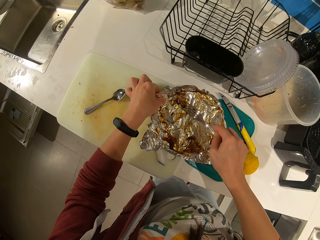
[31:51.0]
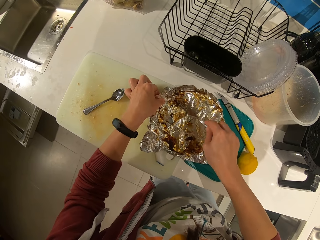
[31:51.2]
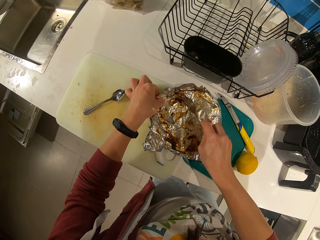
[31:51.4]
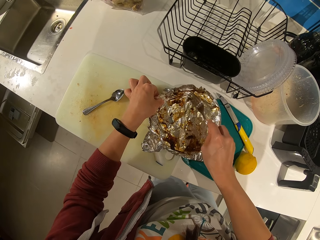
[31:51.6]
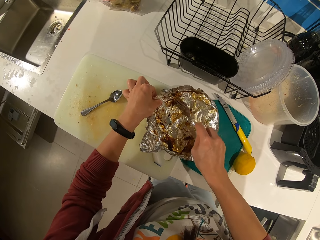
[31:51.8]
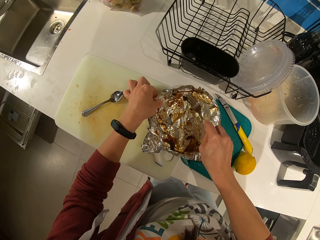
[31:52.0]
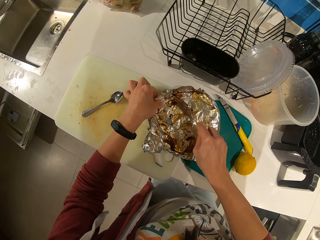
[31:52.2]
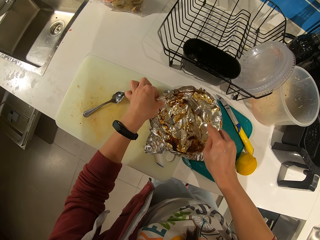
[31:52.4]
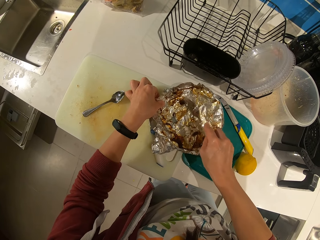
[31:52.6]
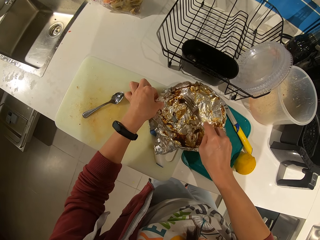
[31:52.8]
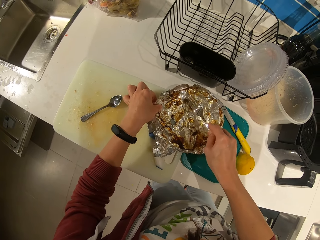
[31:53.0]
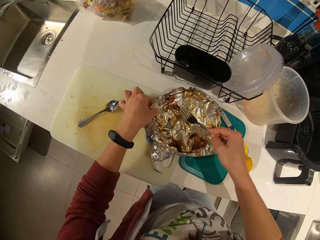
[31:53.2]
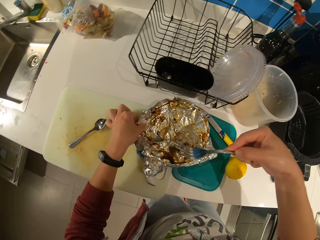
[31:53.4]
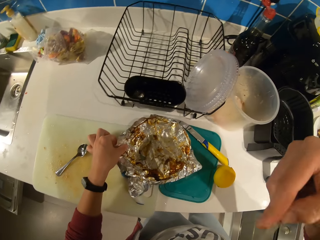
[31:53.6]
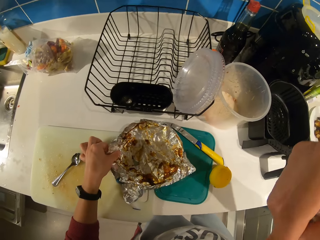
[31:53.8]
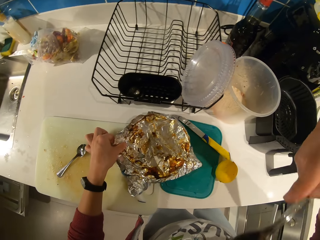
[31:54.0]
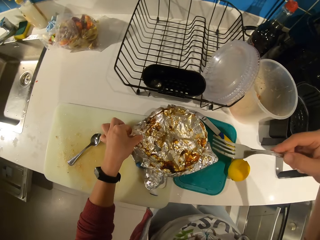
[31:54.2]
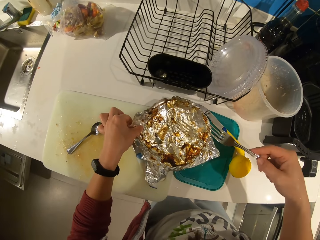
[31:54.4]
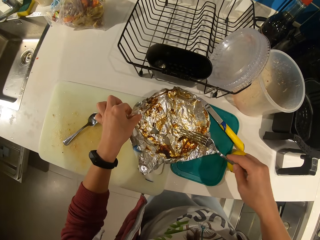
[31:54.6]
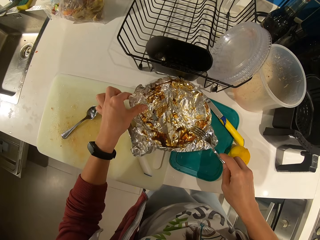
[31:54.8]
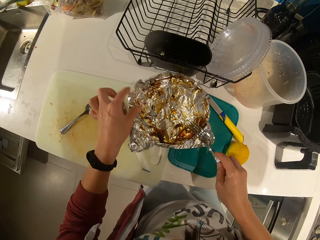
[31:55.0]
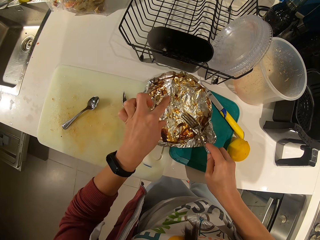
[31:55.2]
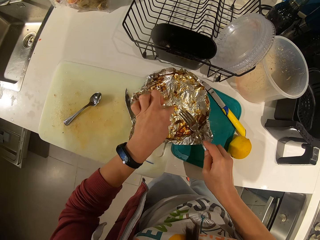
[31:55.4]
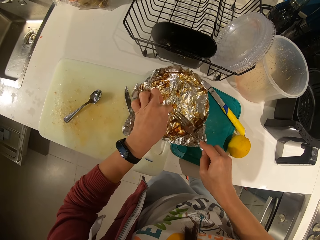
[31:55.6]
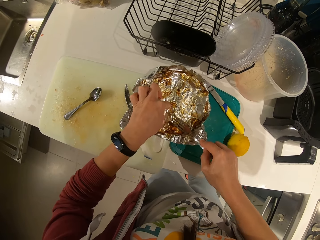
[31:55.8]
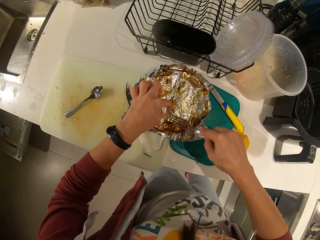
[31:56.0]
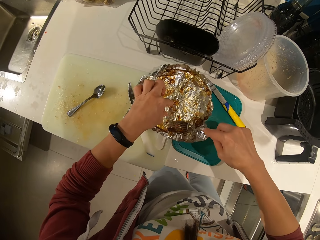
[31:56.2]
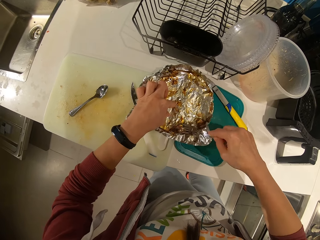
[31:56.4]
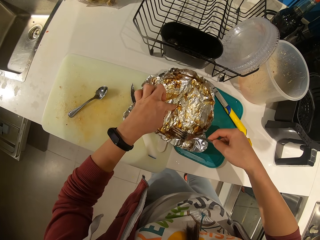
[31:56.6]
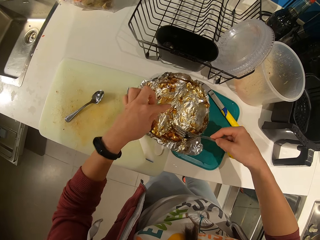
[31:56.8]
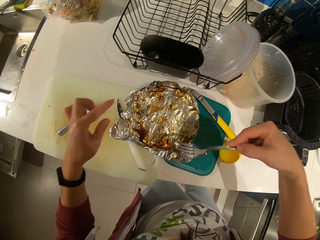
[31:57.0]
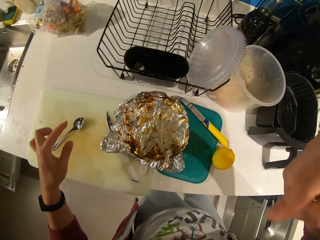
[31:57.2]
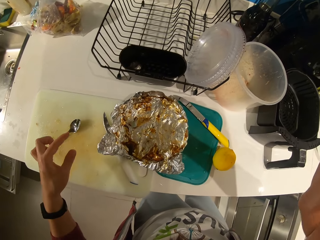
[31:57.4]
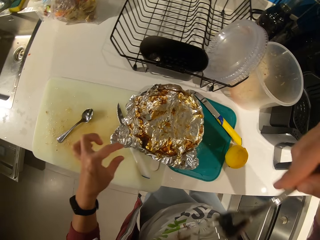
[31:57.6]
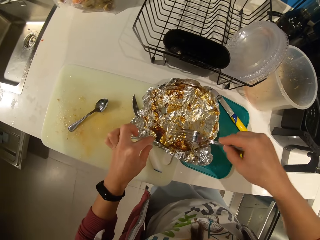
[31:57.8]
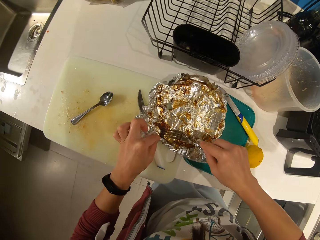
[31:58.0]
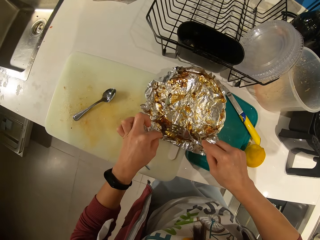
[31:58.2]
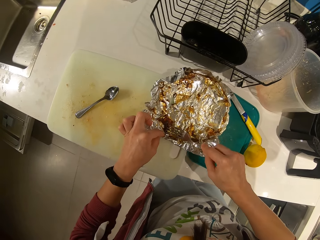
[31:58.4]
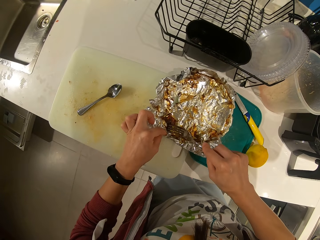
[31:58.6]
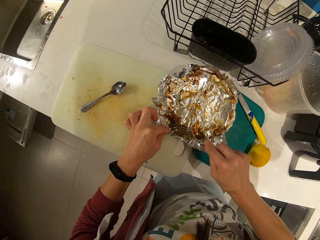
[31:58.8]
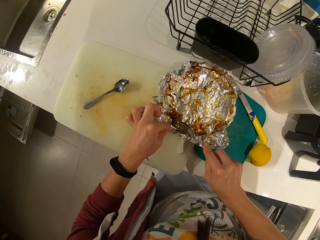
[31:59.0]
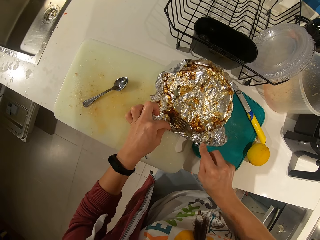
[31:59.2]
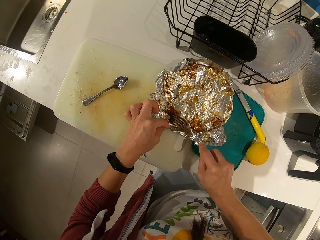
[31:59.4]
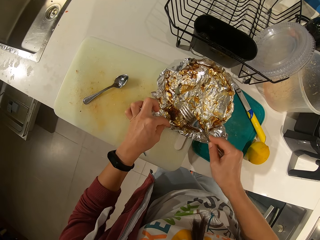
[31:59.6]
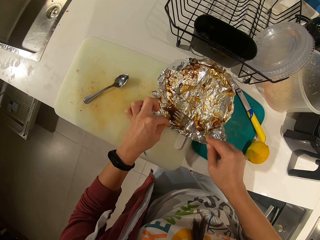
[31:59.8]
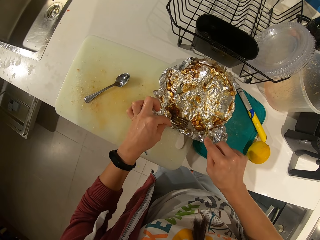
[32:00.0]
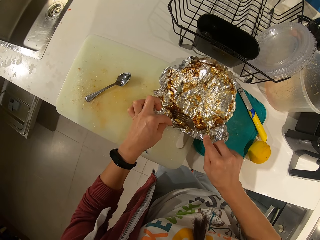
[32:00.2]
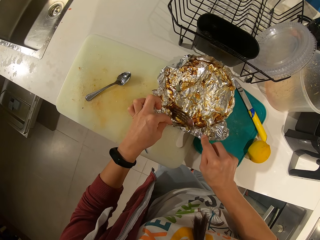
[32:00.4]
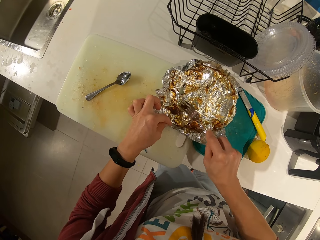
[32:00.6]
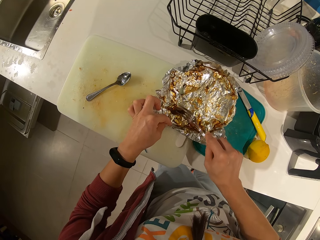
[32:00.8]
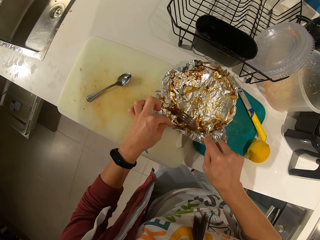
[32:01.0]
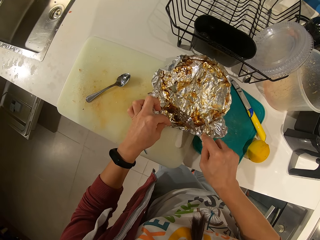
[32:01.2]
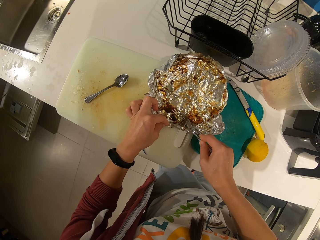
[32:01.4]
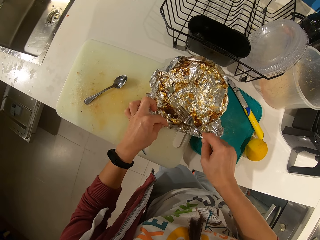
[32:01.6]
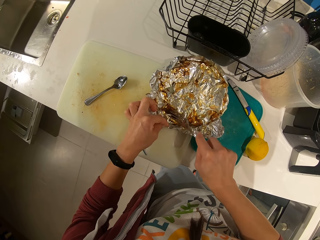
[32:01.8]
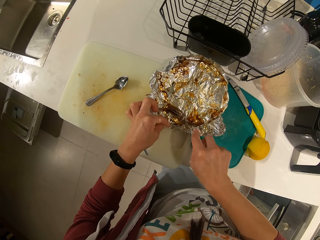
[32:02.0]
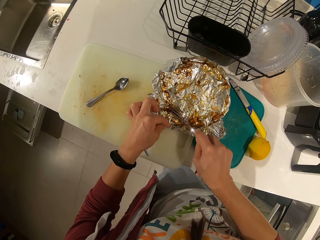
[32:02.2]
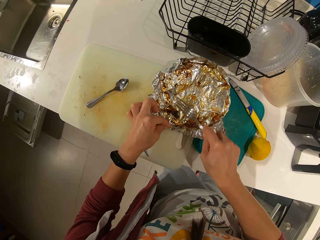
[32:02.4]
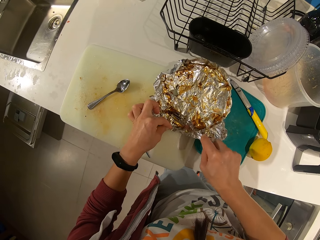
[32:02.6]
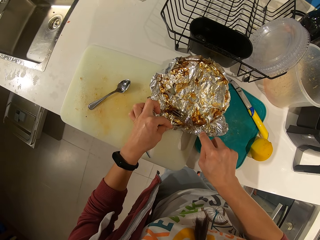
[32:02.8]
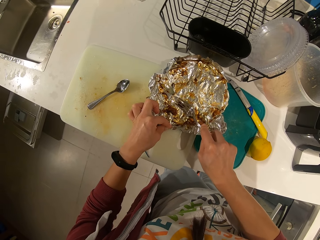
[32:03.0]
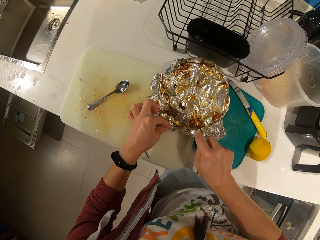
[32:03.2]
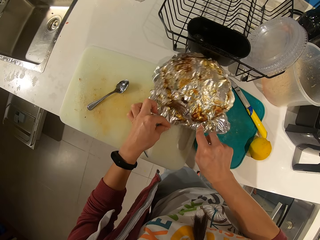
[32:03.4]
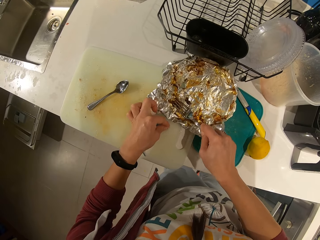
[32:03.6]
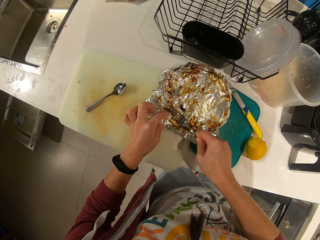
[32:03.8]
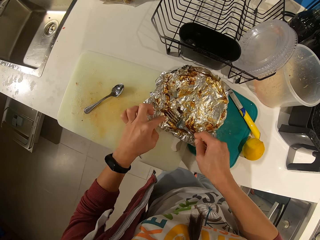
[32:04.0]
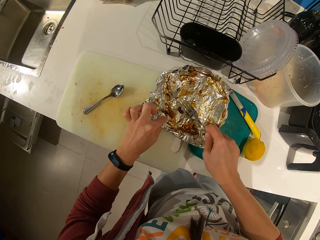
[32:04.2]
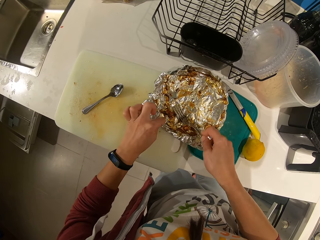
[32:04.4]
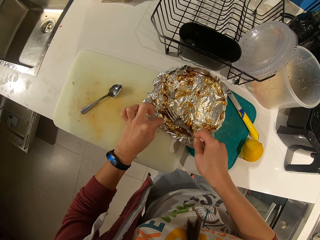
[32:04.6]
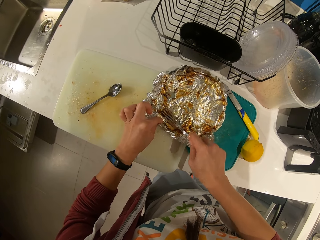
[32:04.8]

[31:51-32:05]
The camera wearer bites. He puts the fork in his mouth. He removes leftovers on the aluminum foil with a fork. He scrapes the foil paper with the fork. He bites and puts the fork in his mouth. He scrapes the foil paper with the fork.

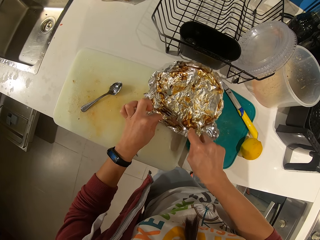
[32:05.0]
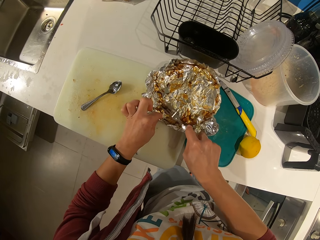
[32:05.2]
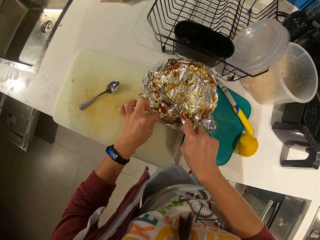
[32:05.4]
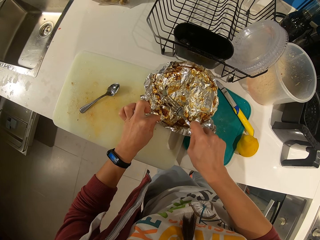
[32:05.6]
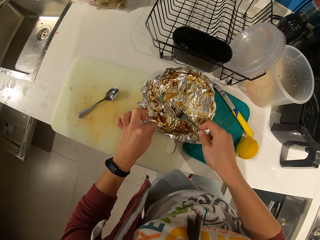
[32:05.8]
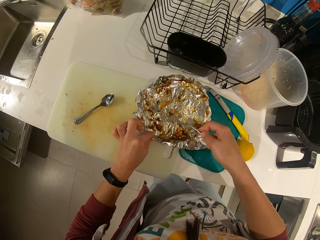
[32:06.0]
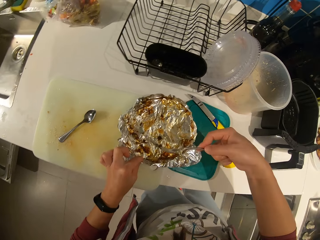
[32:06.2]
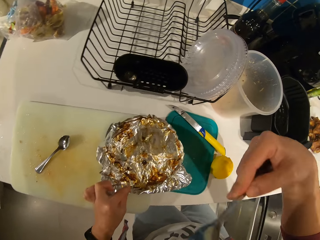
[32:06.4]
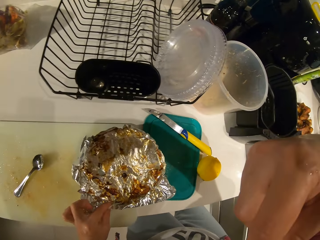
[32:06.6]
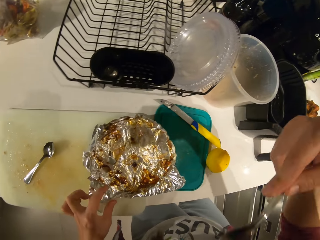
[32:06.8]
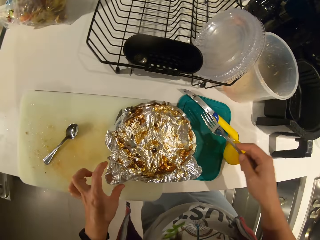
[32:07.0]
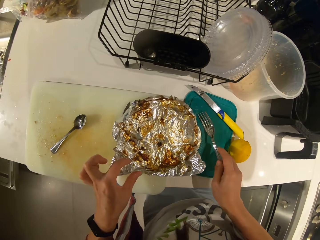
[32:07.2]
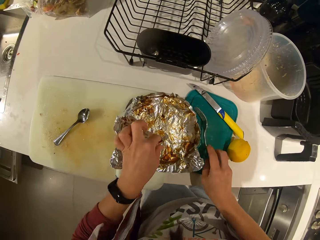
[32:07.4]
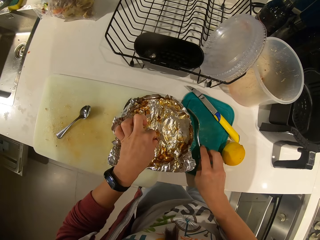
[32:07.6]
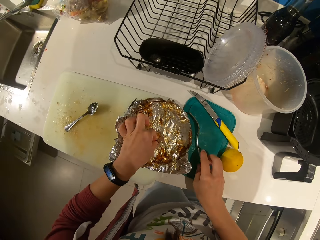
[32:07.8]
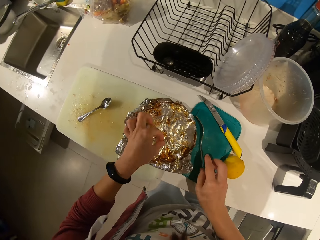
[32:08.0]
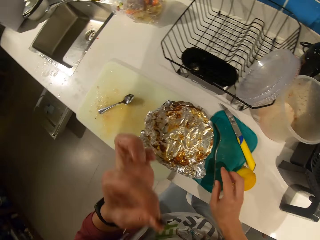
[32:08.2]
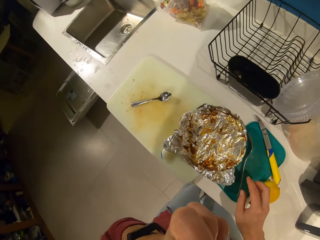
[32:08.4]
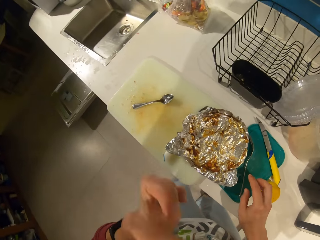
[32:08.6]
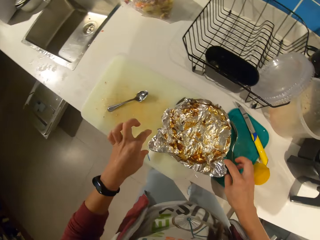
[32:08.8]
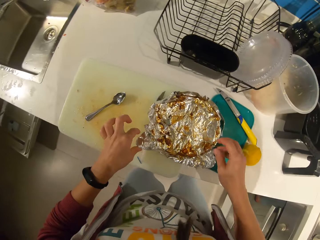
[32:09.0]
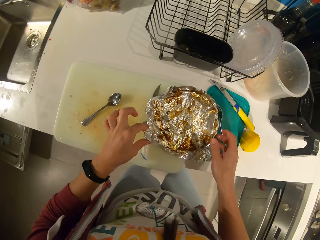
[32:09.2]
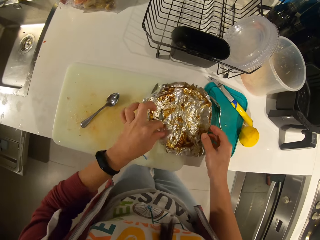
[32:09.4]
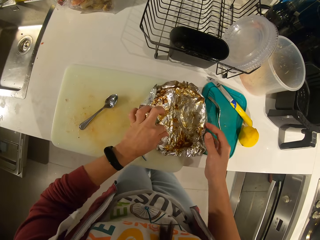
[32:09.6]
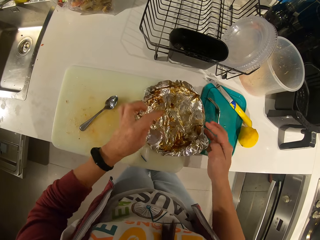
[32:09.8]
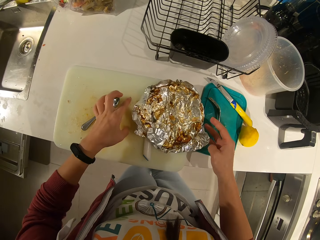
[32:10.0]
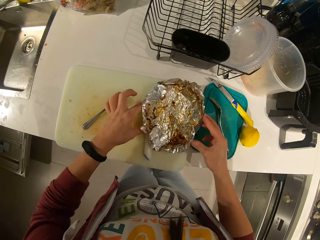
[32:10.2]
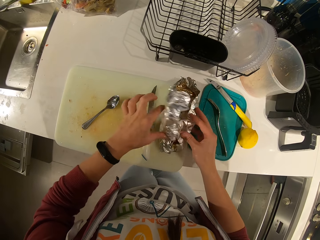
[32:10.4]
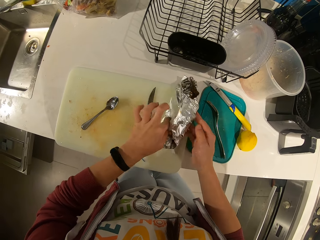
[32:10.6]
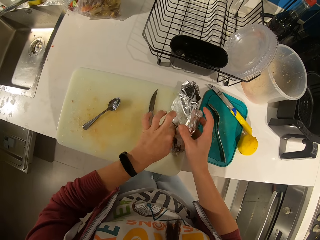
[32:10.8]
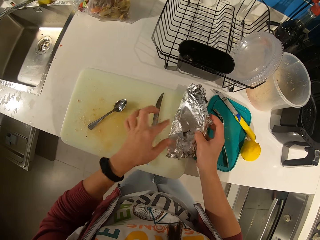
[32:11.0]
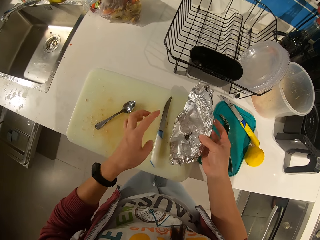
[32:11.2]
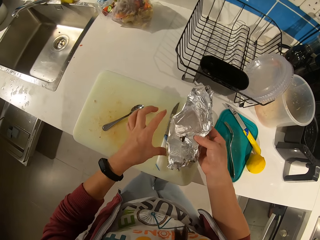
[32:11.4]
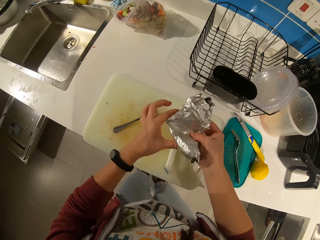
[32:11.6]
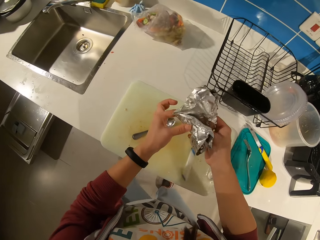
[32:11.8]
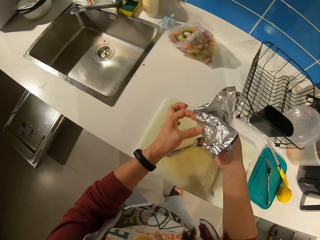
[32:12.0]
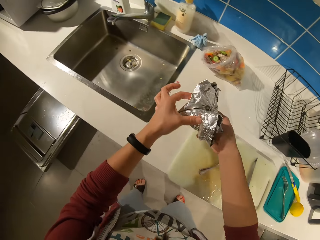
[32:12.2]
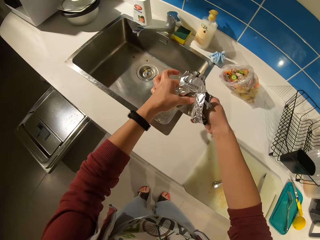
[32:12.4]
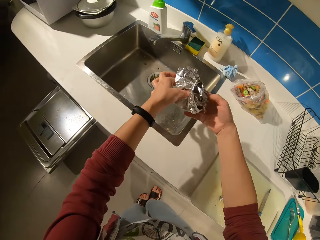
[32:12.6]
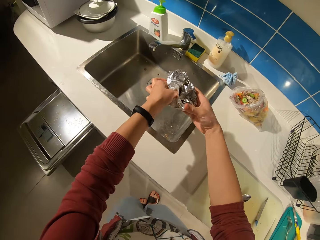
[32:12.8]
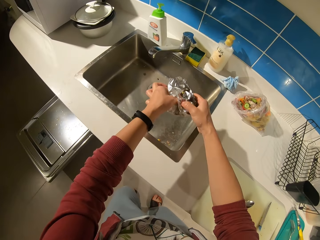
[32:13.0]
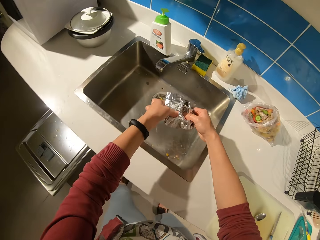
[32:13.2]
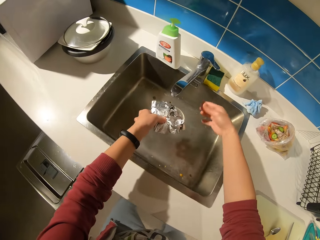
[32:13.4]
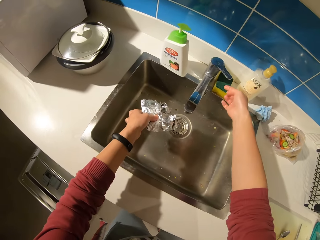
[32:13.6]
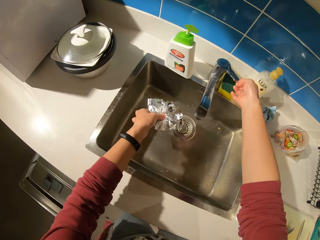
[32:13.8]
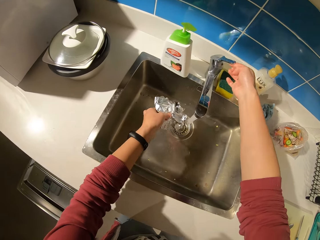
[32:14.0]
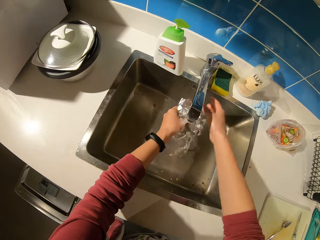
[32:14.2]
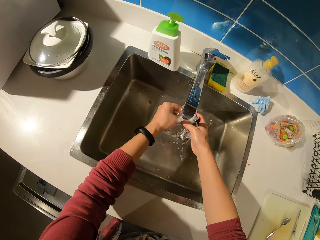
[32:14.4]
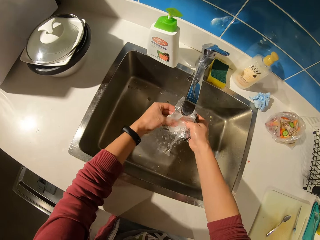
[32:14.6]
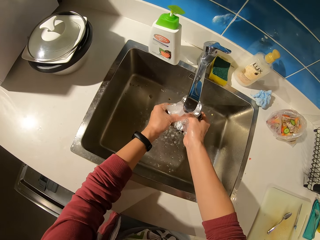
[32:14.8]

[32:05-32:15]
The camera wearer puts the fork in his mouth. He drops the fork on the table. He picks a piece of meat with a hand. He bites. He folds the aluminum foil. He opens a tap of water.
